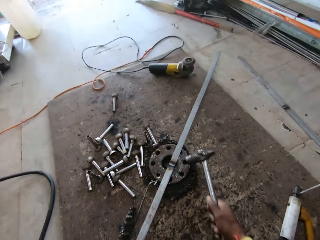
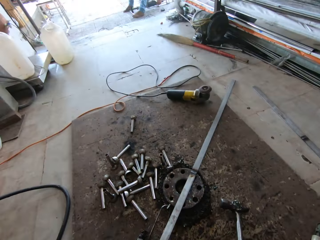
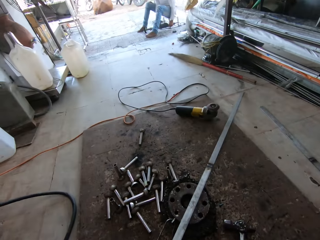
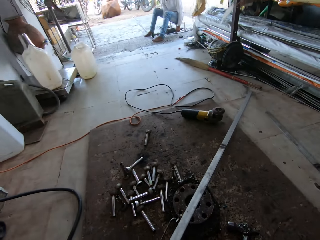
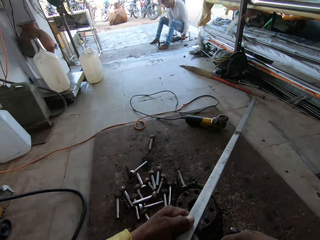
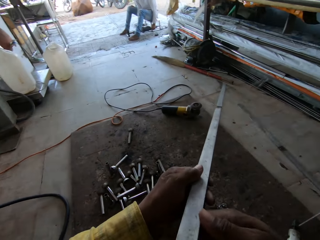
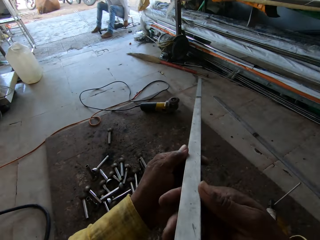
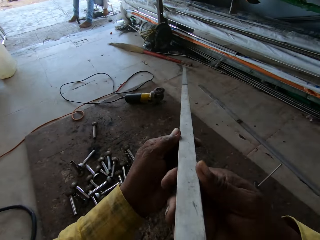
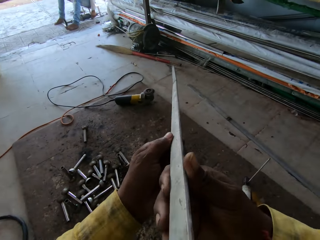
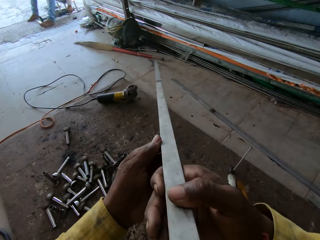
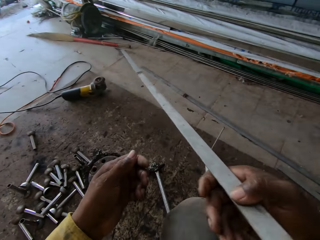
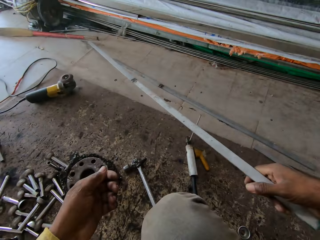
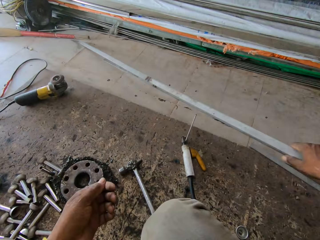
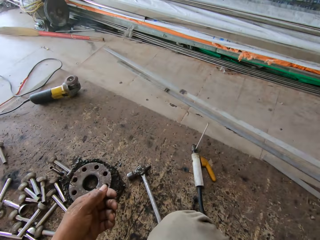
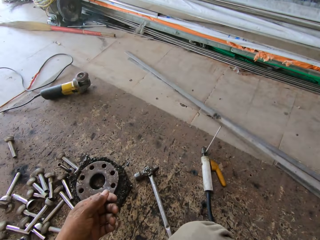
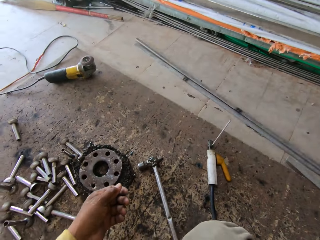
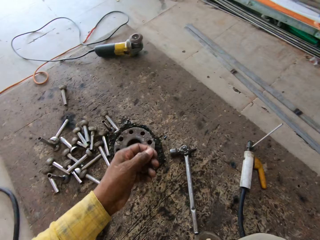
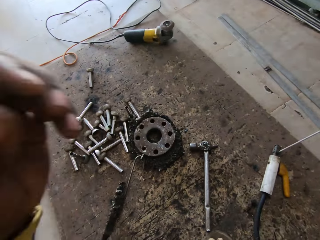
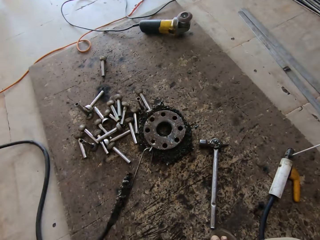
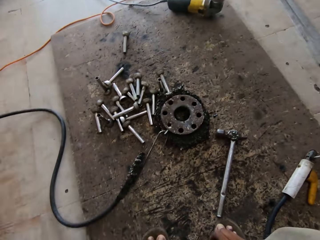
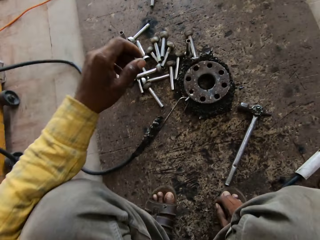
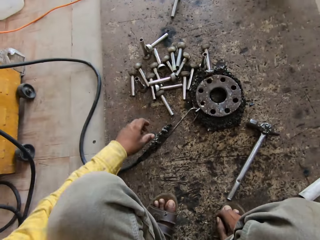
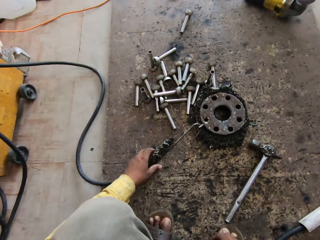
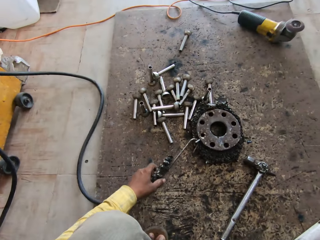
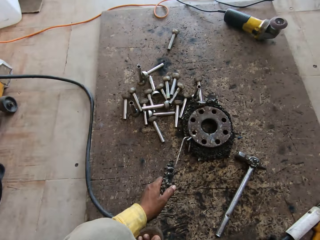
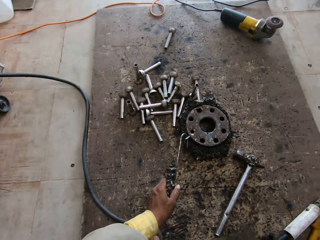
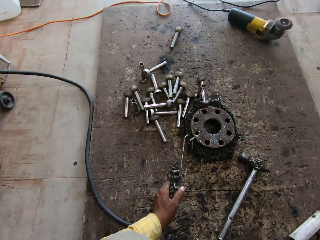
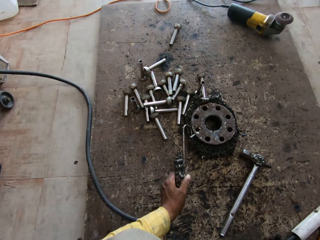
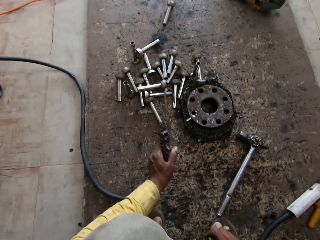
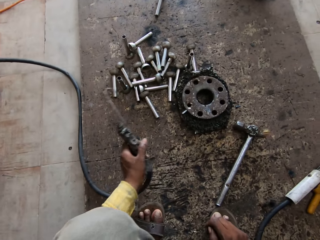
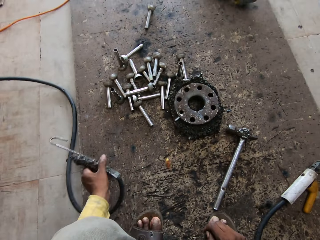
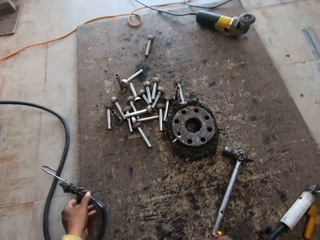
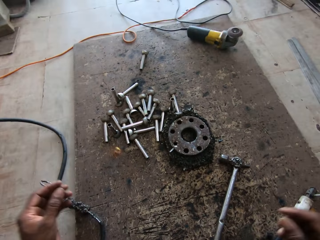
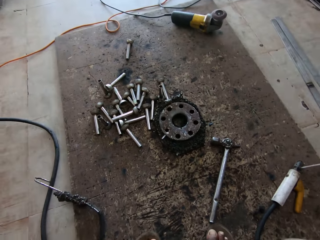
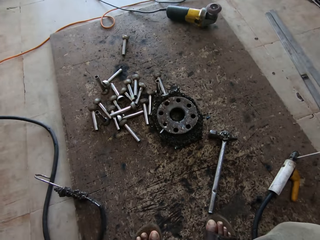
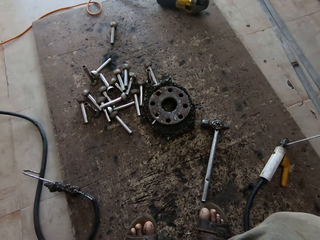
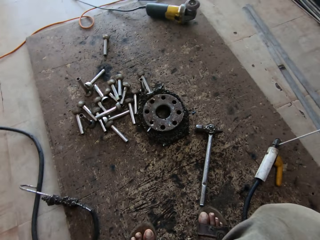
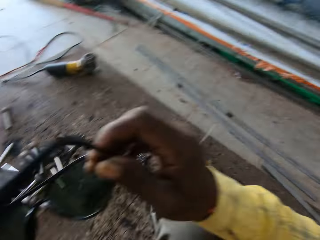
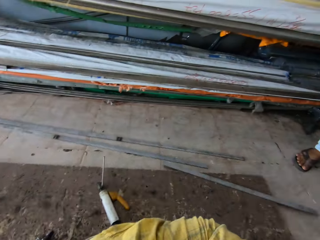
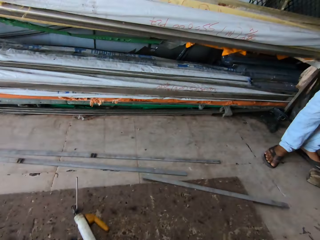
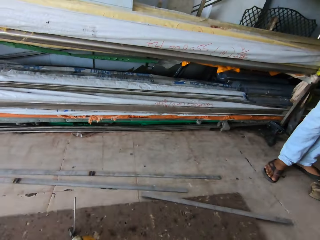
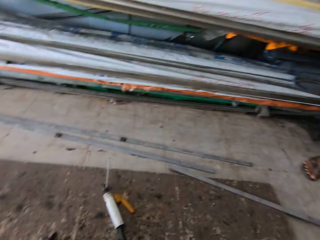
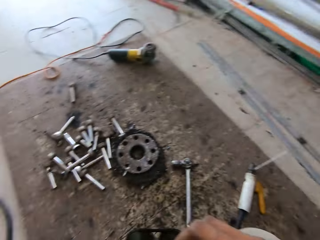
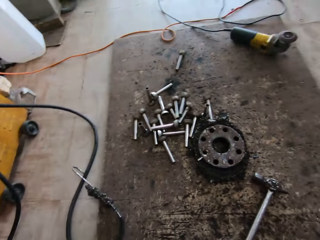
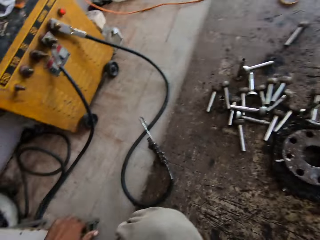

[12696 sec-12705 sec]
The camera wearer puts the hammer down. They lift the metal. They hold the metal with the right hand. They put the metal down. They rise. They take the welding machine. They put the welding machine down. They talk. They remove the eyeglasses.

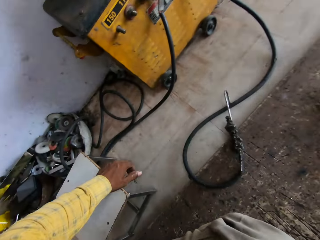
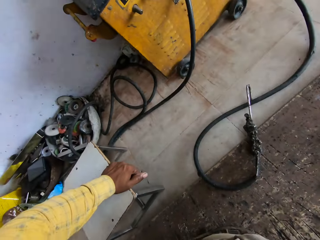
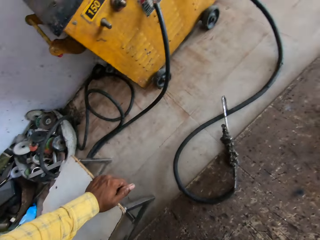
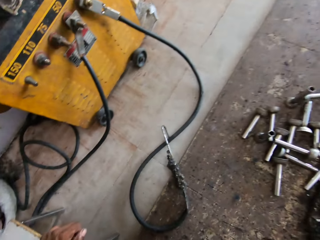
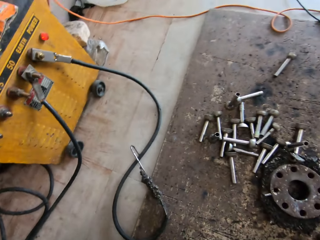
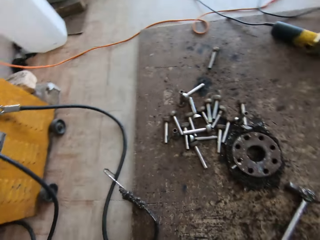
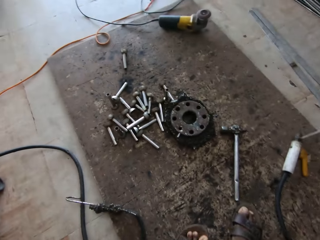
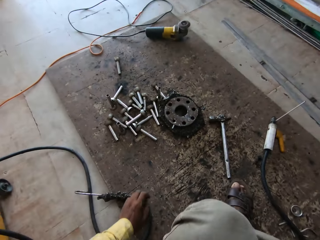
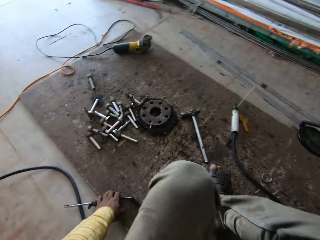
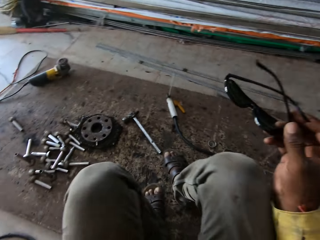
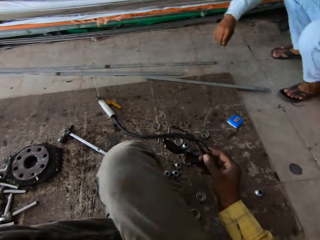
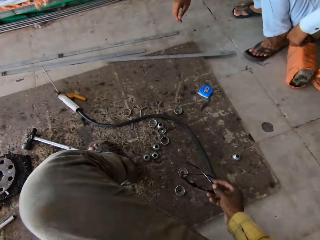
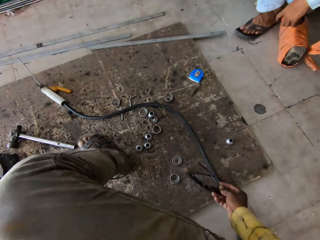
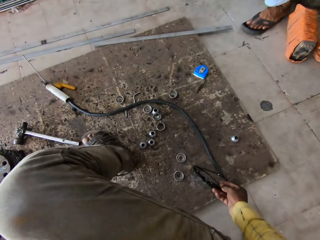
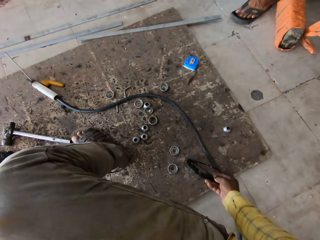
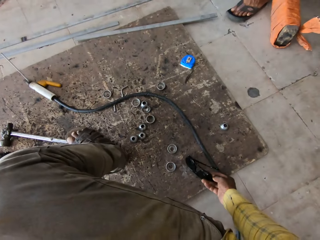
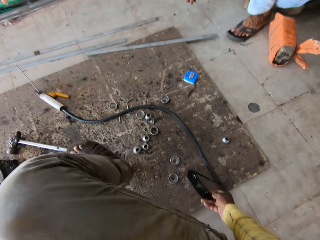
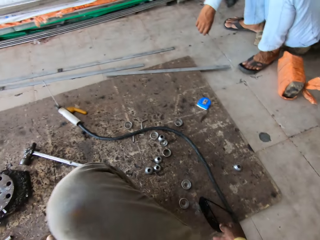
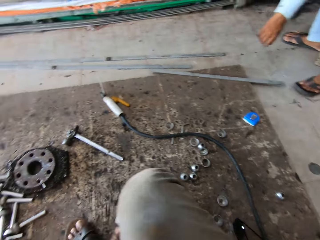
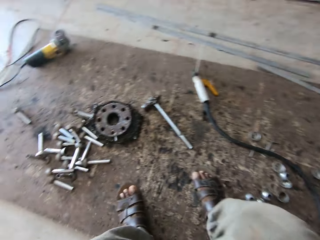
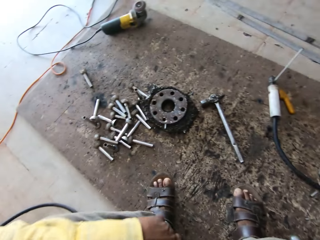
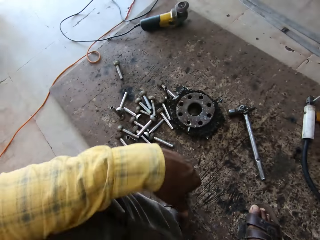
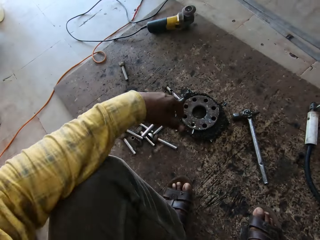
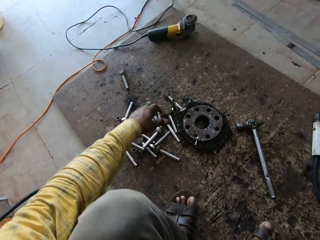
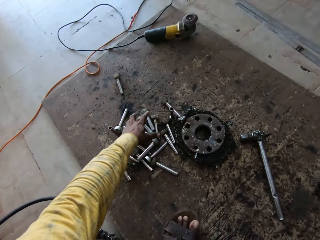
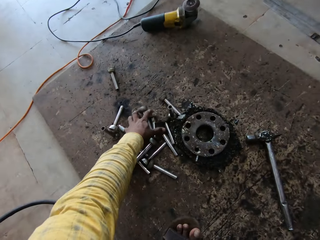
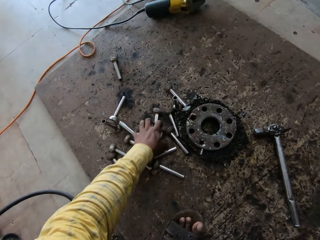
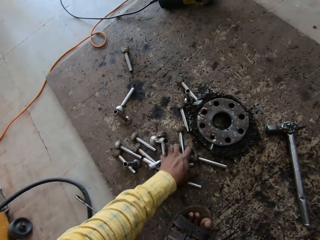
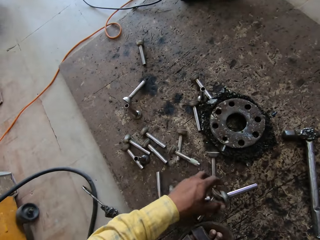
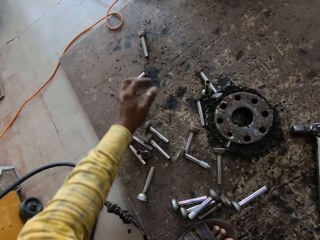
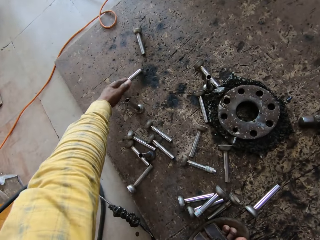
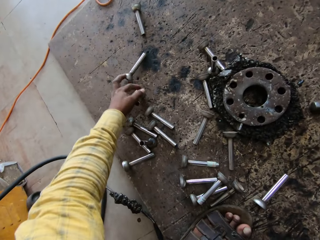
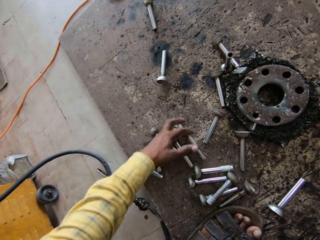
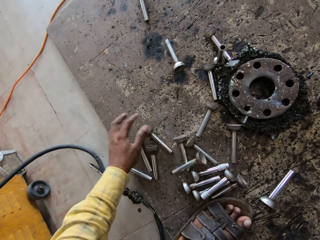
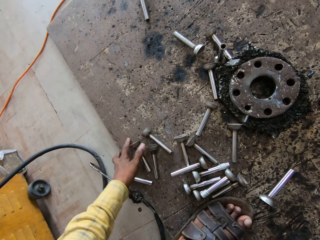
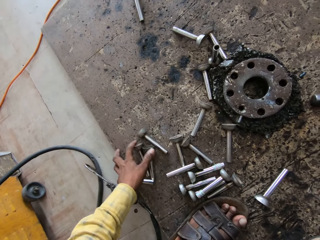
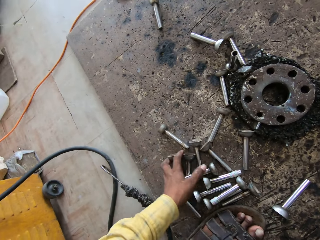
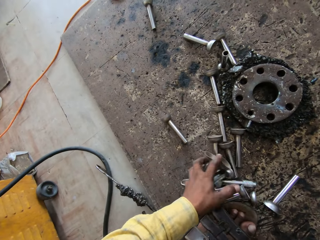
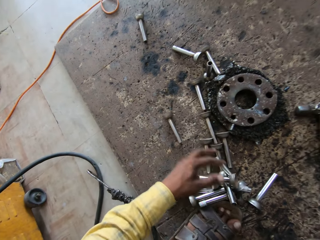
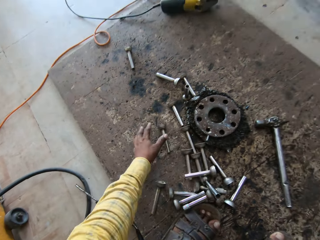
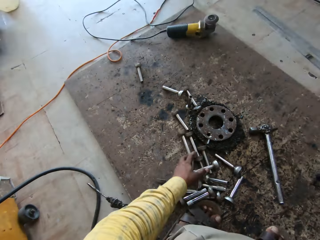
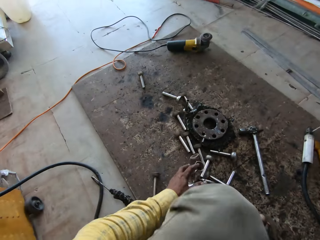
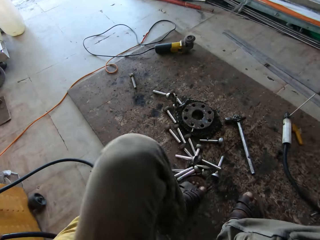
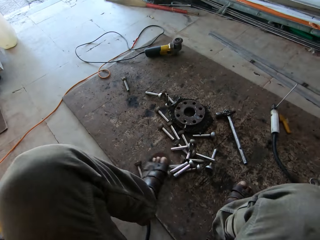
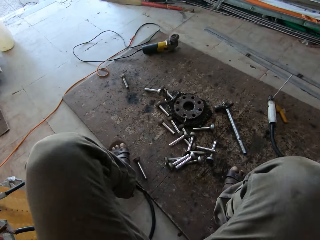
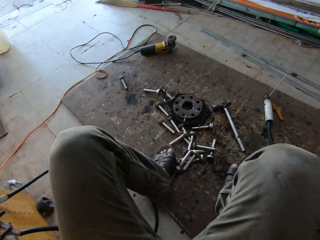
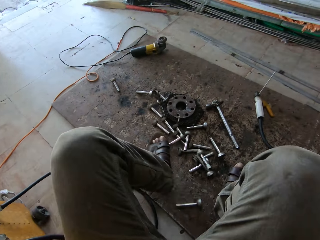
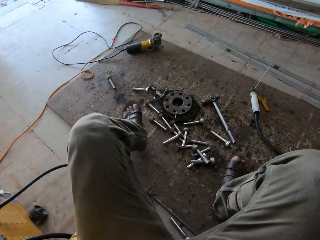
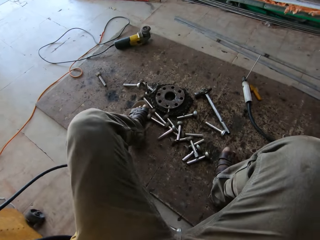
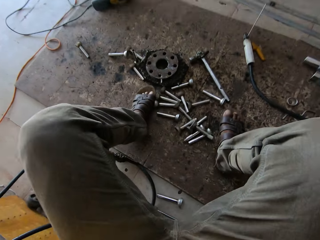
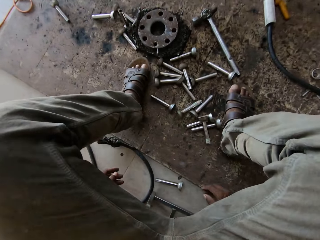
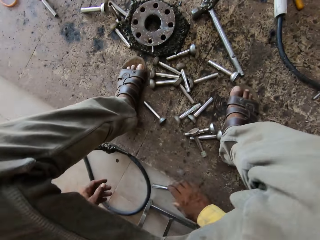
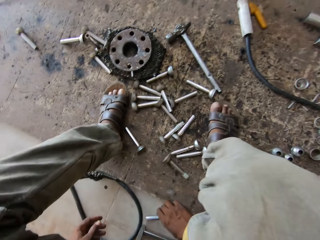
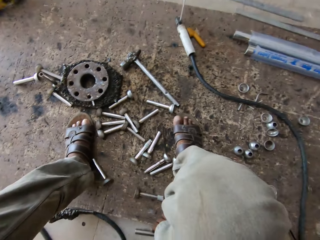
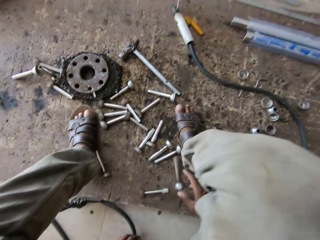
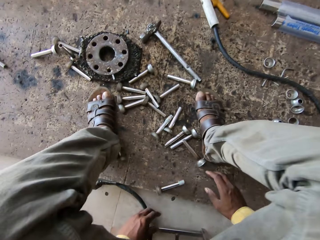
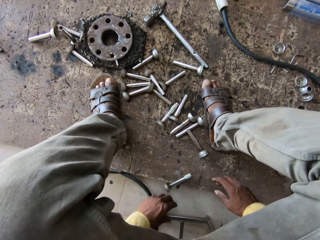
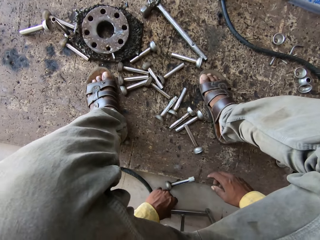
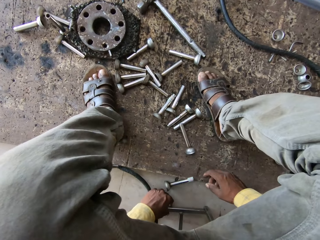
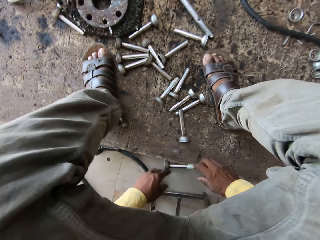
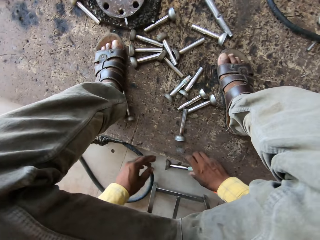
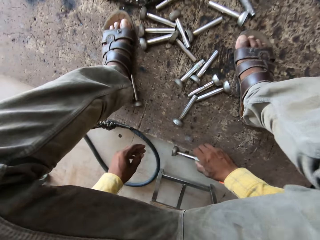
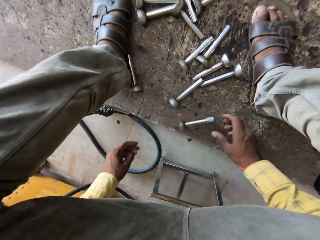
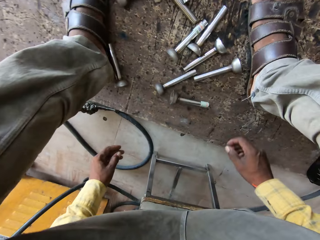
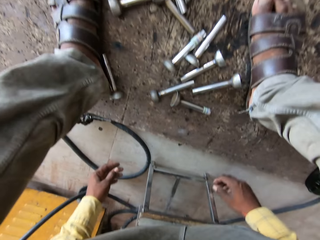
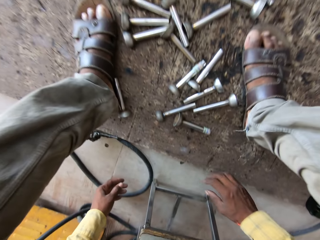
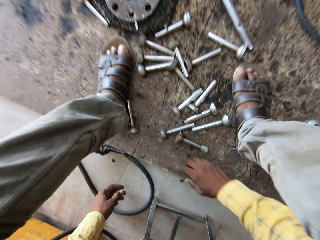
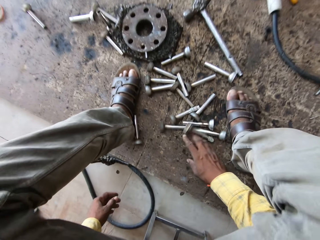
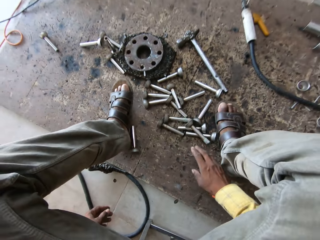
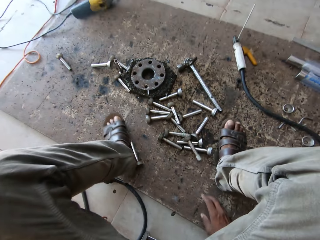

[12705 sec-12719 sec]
The camera wearer looks around. They move a stool on the floor with the left hand. They look around. A person sits near the camera wearer. The camera wearer holds goggles with the right hand. They put the goggles on the floor. They look around. They move steel bolts on the floor. They gather the steel pieces together. They arrange the steel bolts on the floor. They move the steel bolts on the floor with the left leg. They take a steel bolt on the floor. They put the steel bolt on the floor. They arrange the steel bolts on the floor.
